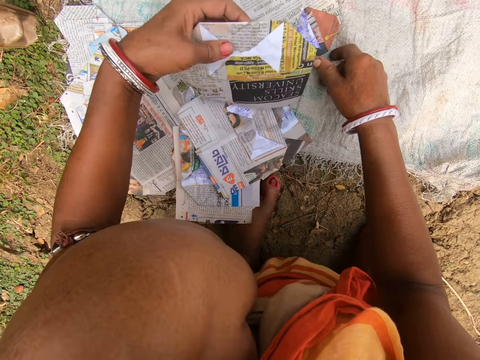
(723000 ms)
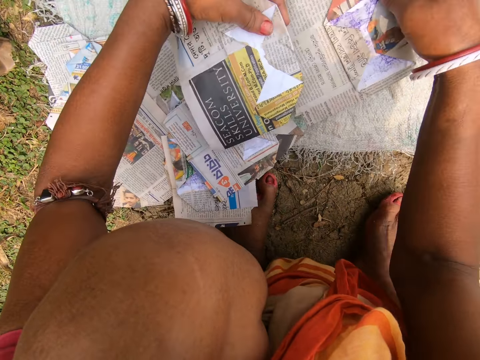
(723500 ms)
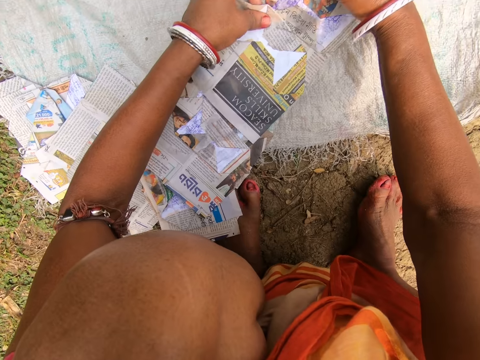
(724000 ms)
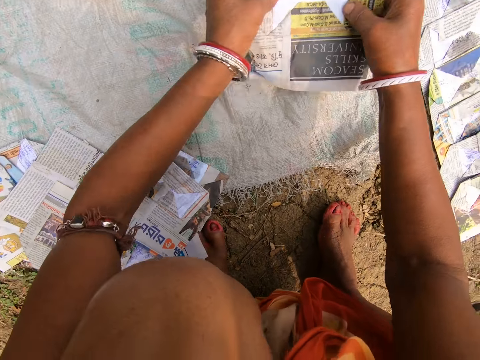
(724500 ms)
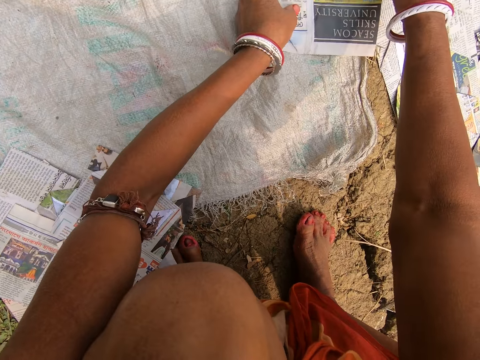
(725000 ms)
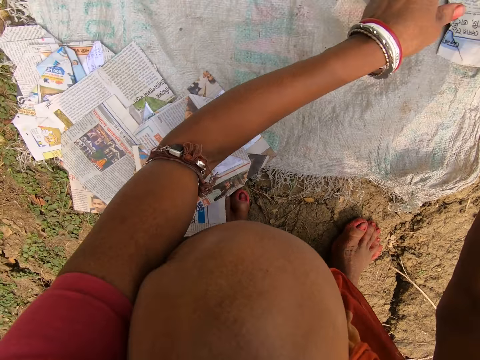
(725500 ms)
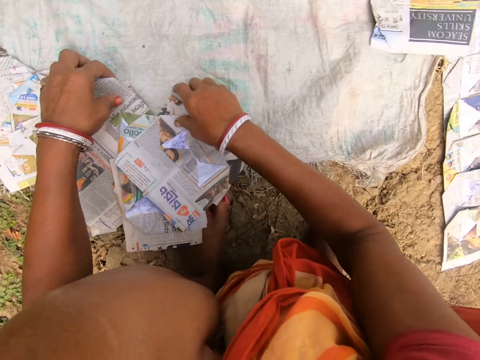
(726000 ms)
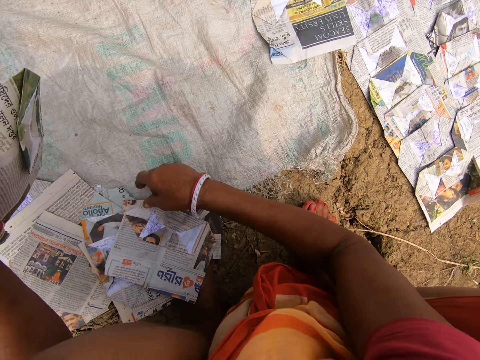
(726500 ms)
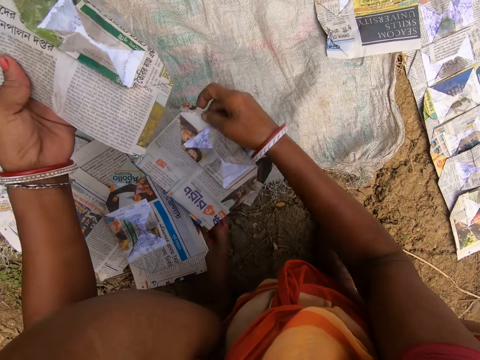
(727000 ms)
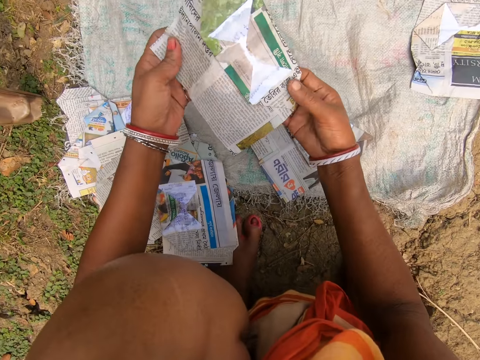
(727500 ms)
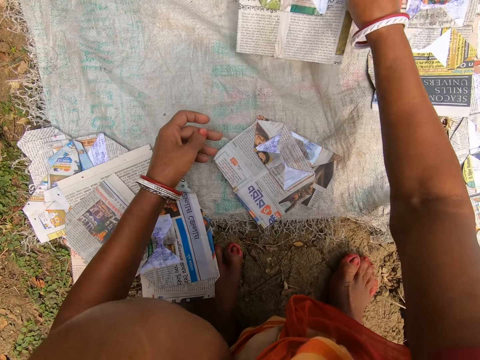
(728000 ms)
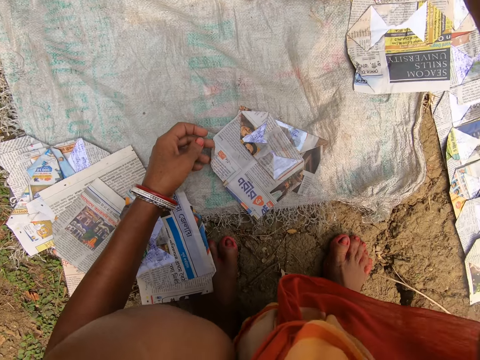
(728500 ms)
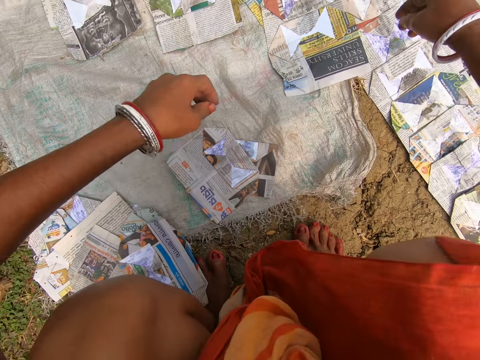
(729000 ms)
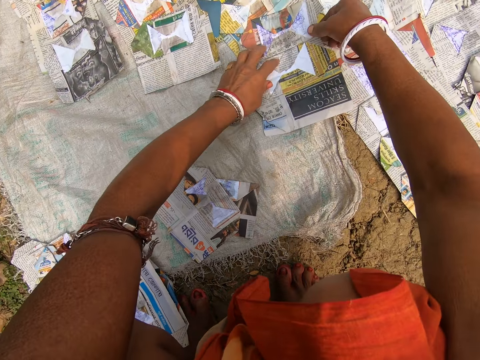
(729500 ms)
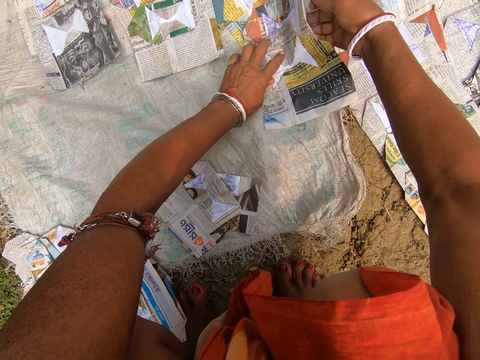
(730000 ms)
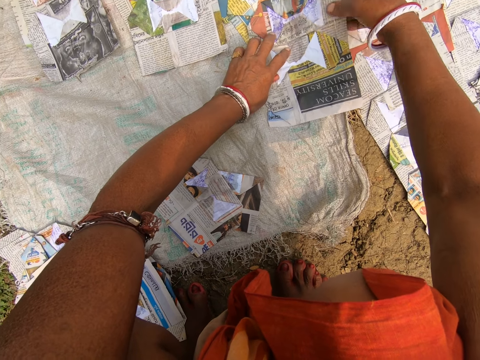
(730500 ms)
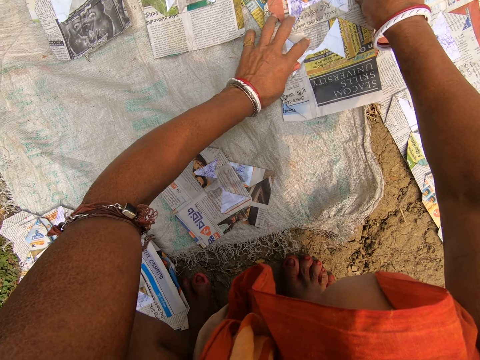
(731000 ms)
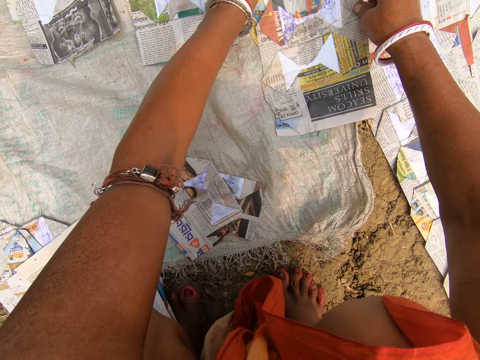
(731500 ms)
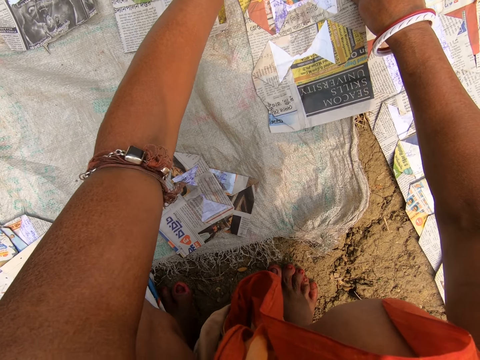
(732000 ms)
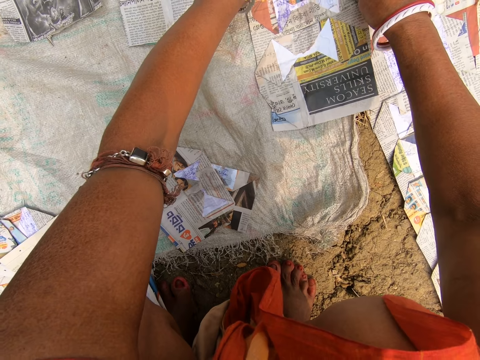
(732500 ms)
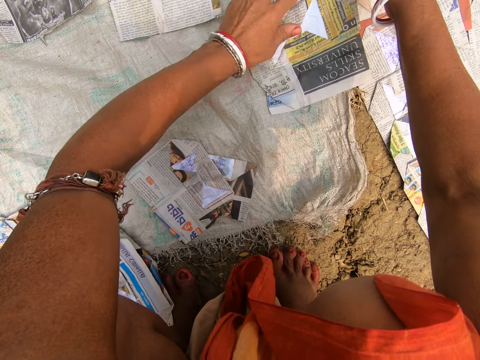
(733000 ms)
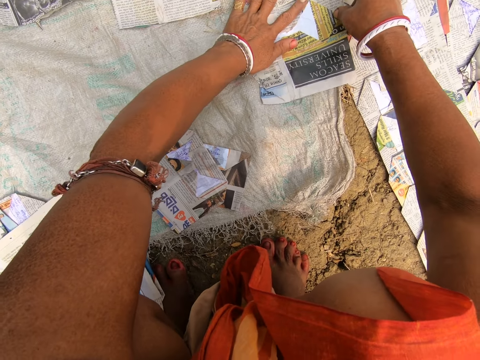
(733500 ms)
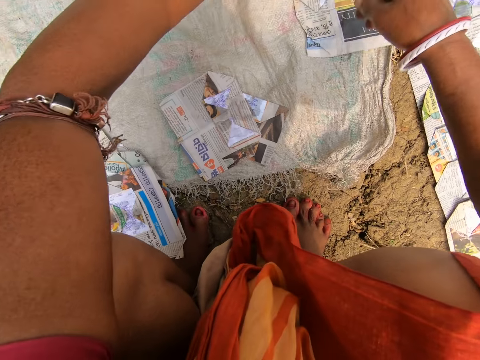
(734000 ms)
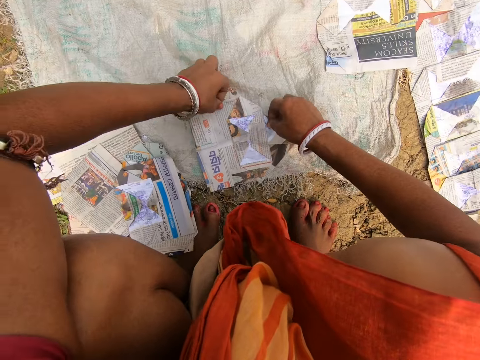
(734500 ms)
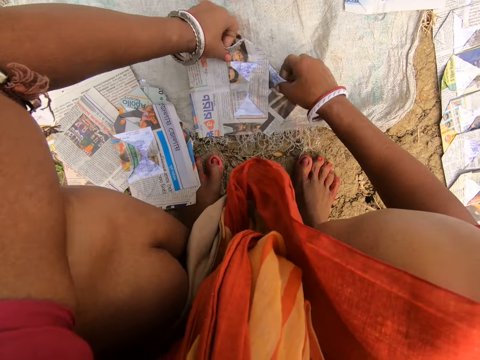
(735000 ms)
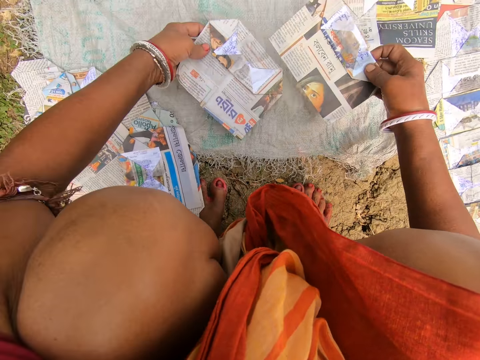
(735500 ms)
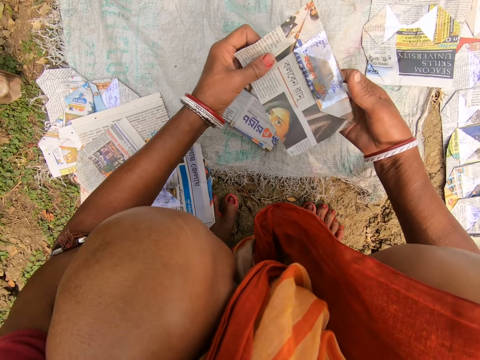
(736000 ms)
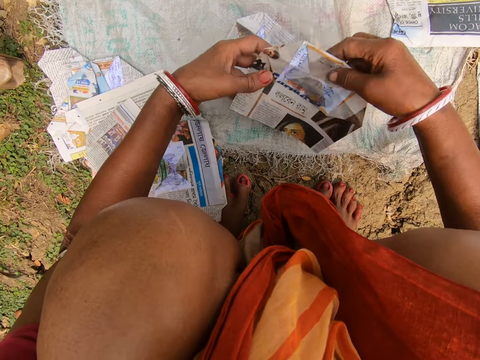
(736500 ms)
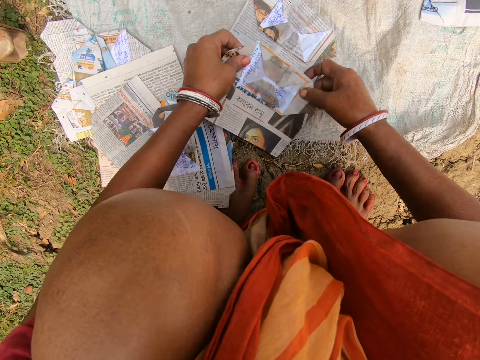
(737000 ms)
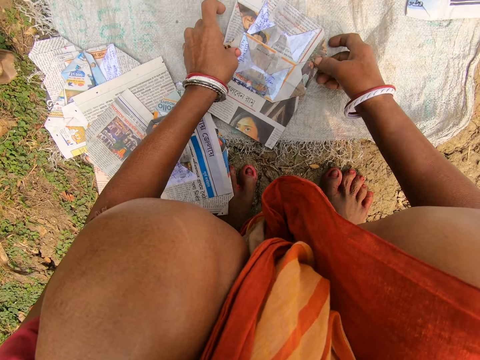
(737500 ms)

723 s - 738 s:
The camera wearer looks at the magazine. They place the magazine on the sack. They look around. They pick up a magazine. They look at the magazine. They place the magazine on the sack. They look around. They arrange the magazine. They look at the magazine. They touch the magazine. They look at the magazine.

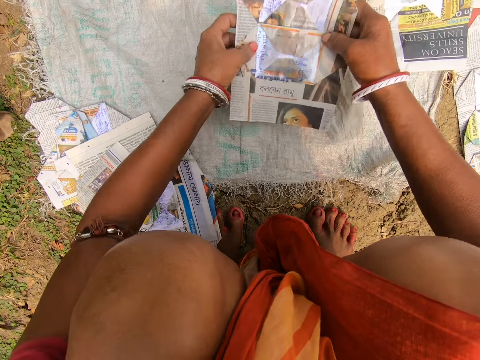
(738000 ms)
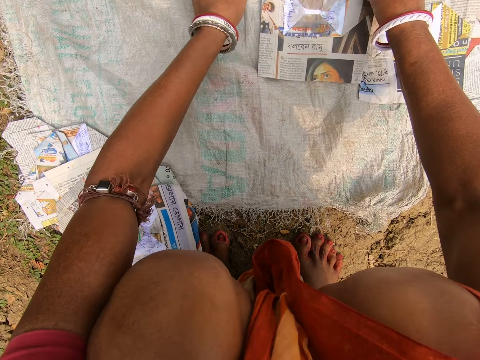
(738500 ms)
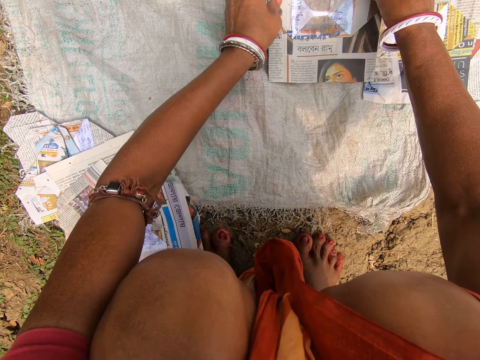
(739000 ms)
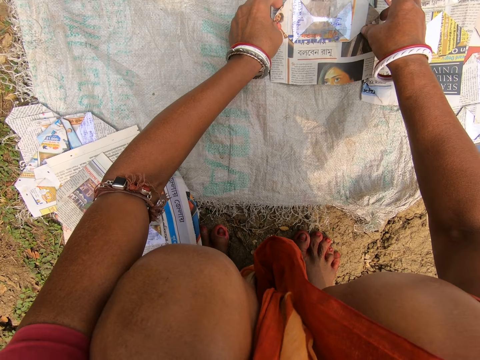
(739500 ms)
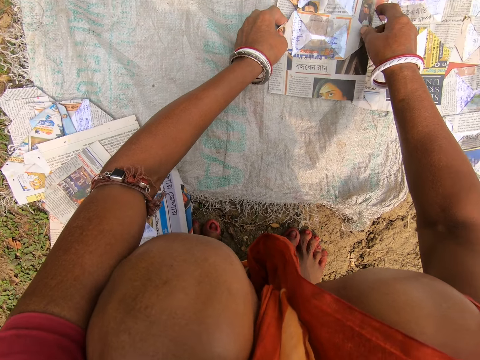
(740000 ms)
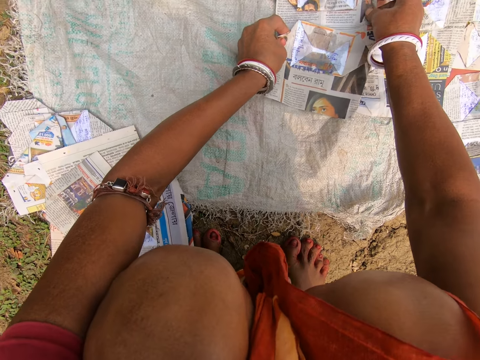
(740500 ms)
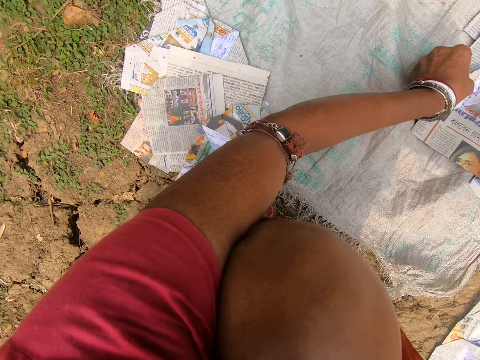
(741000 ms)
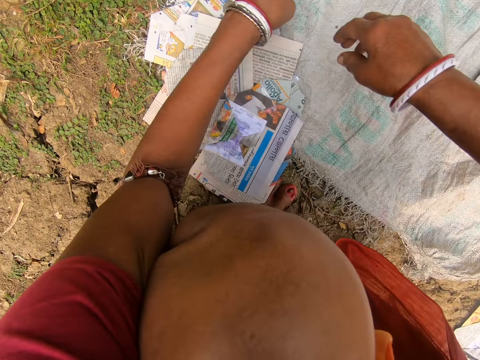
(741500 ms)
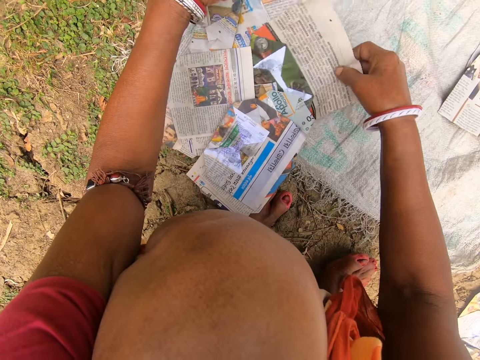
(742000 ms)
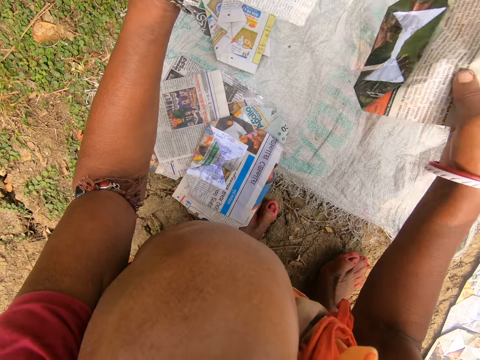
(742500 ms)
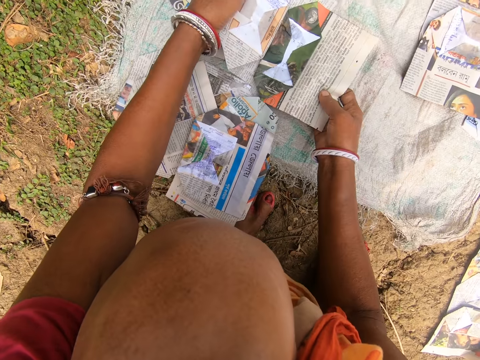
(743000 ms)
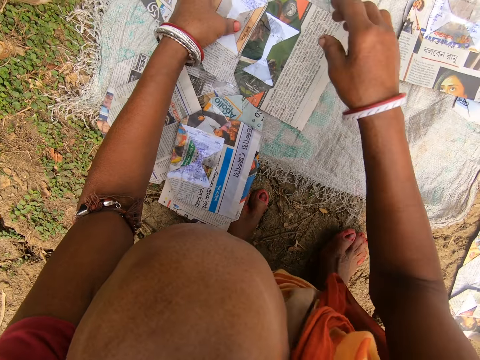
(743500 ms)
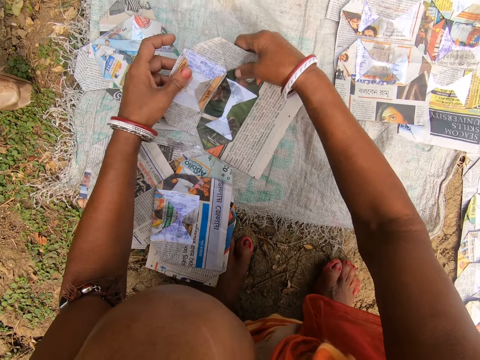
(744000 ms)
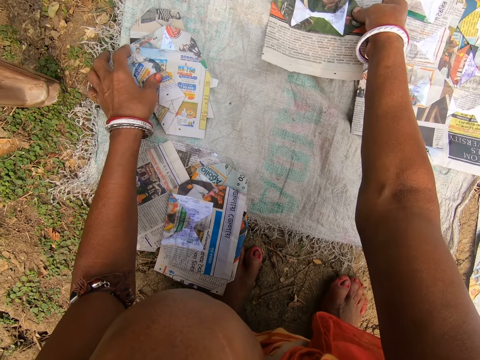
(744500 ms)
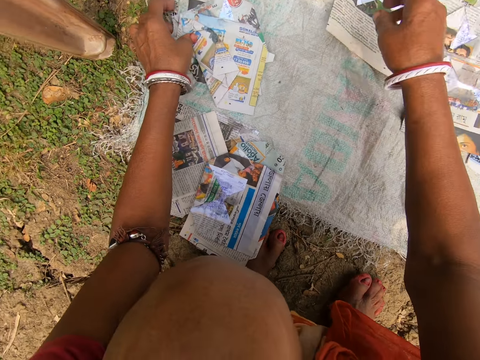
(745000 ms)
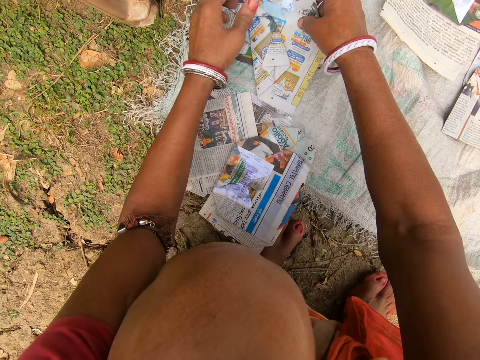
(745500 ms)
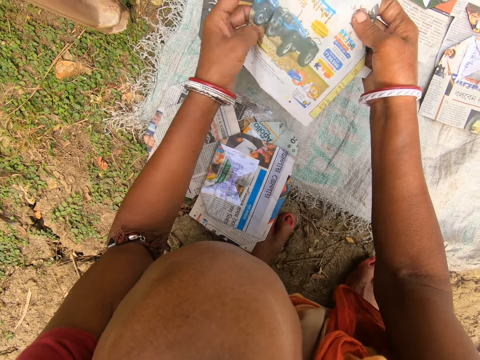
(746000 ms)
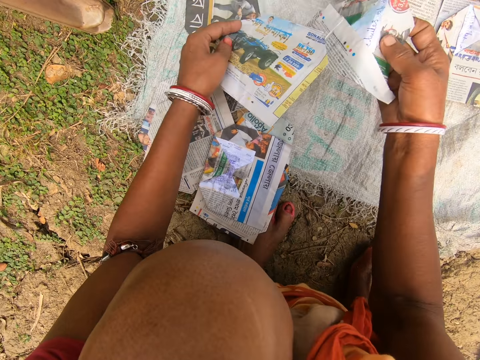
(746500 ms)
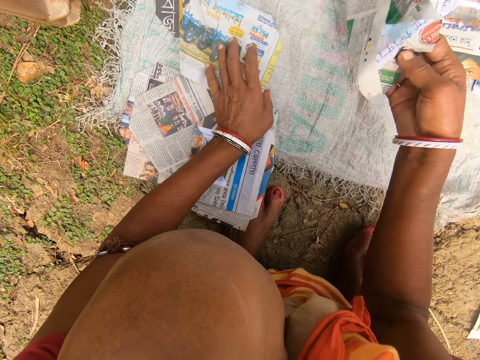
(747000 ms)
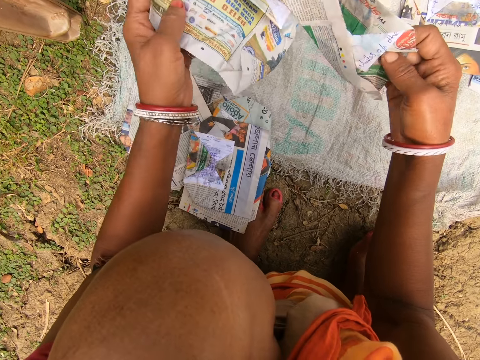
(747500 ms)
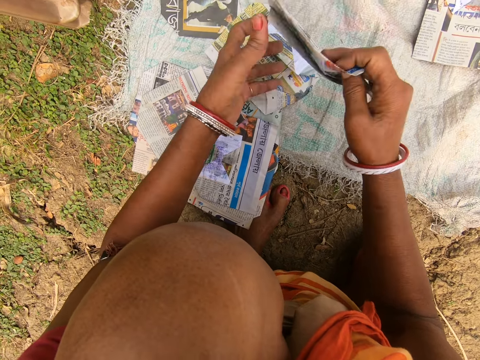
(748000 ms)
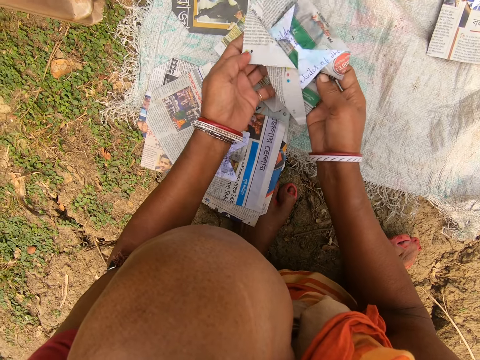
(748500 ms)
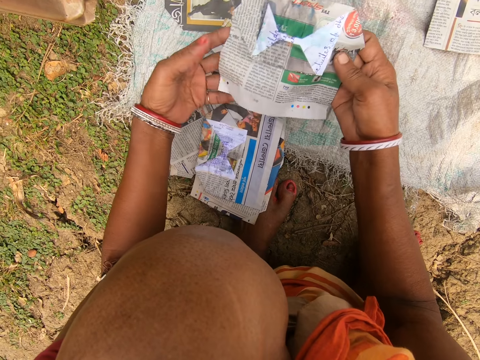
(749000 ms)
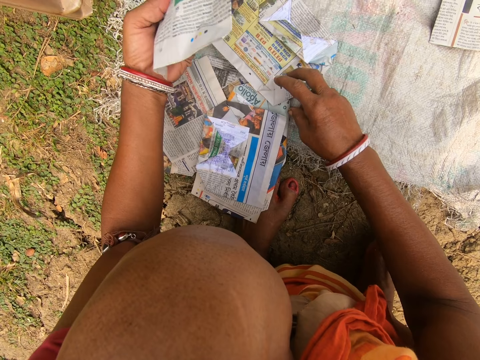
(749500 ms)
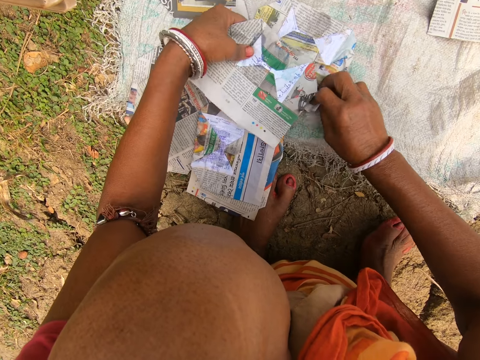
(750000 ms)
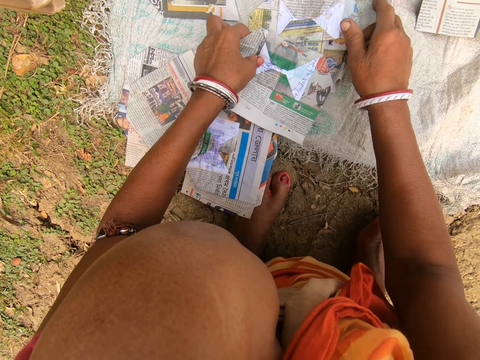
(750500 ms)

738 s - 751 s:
The camera wearer places the magazine on the sack. They look around. They pick up a magazine. They look at the magazine. They place the magazine on the sack. They pick up a magazine. They look at the magazine.
